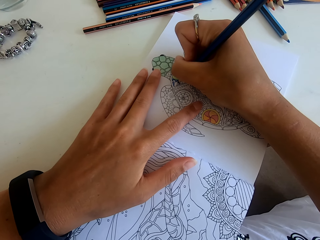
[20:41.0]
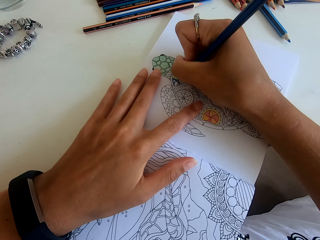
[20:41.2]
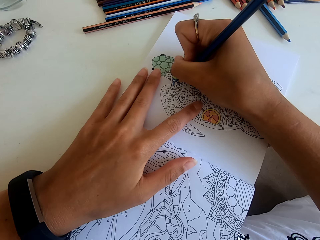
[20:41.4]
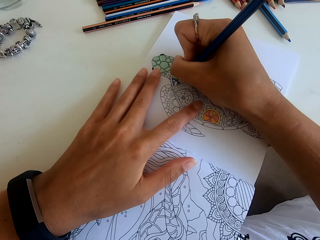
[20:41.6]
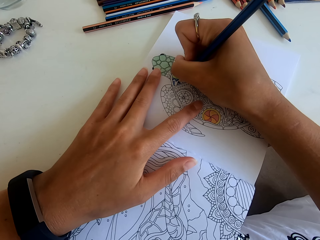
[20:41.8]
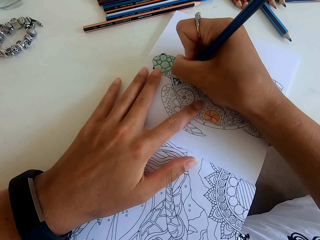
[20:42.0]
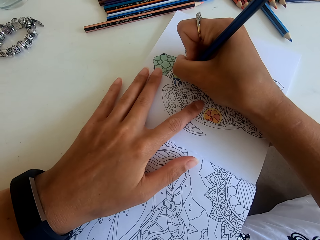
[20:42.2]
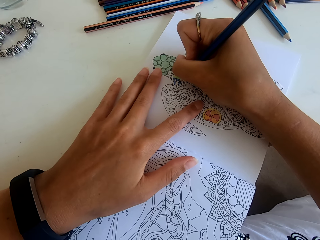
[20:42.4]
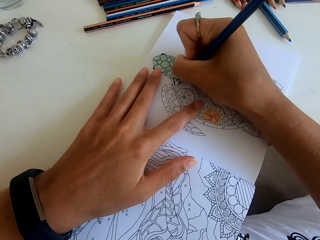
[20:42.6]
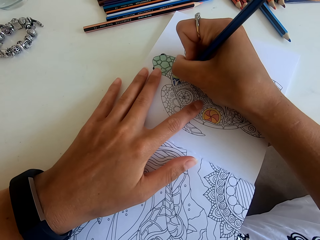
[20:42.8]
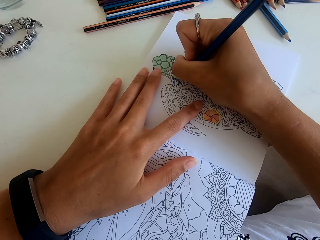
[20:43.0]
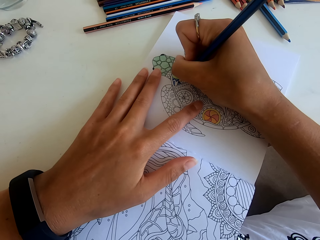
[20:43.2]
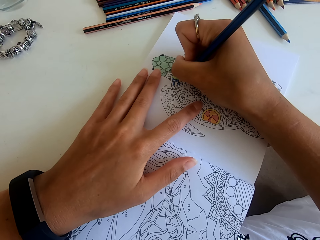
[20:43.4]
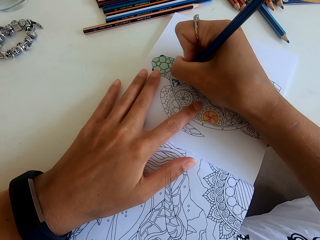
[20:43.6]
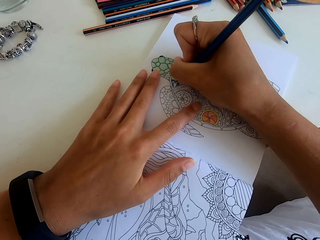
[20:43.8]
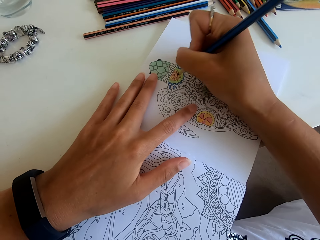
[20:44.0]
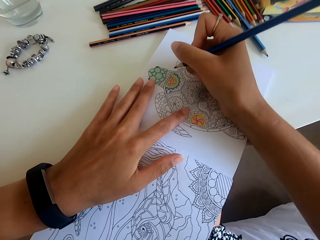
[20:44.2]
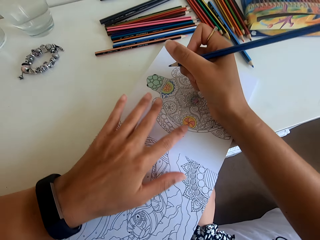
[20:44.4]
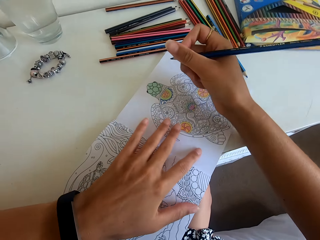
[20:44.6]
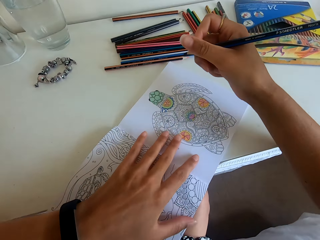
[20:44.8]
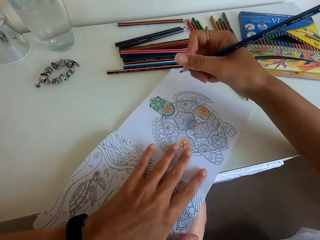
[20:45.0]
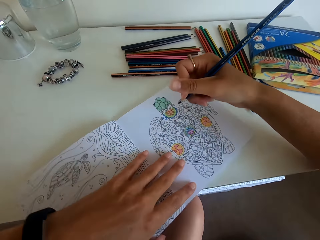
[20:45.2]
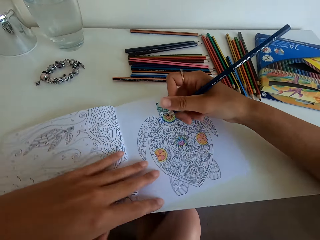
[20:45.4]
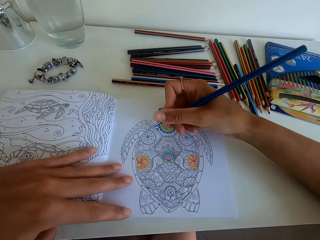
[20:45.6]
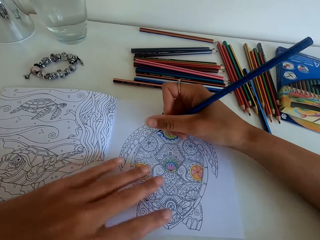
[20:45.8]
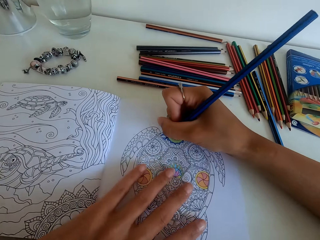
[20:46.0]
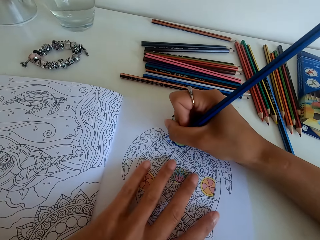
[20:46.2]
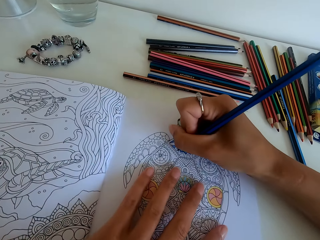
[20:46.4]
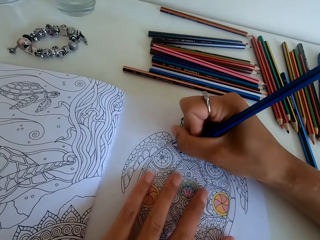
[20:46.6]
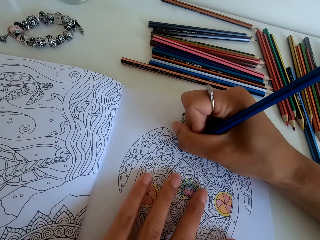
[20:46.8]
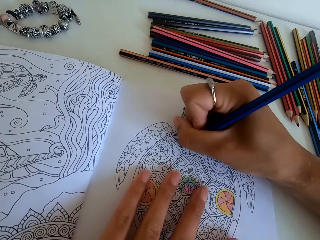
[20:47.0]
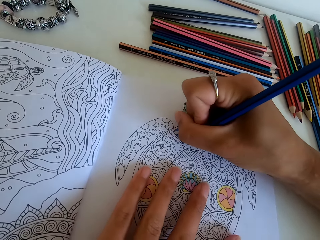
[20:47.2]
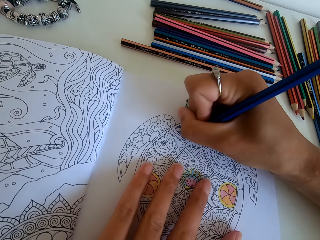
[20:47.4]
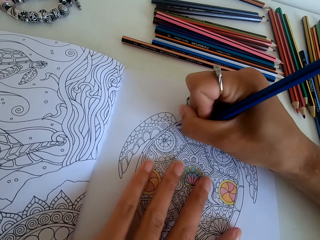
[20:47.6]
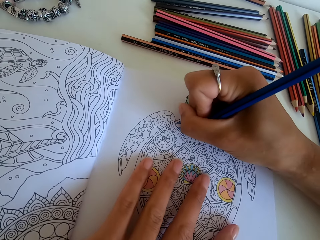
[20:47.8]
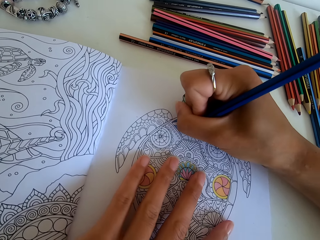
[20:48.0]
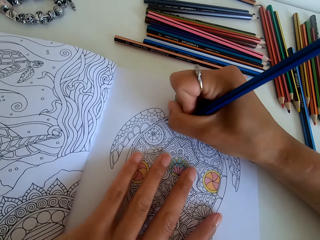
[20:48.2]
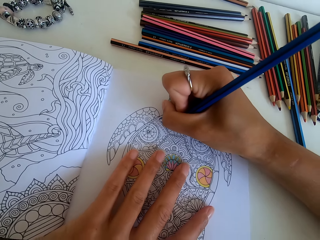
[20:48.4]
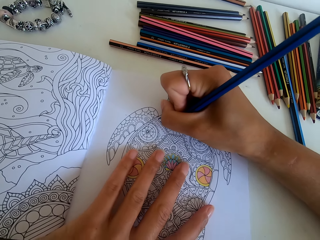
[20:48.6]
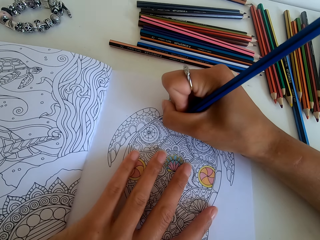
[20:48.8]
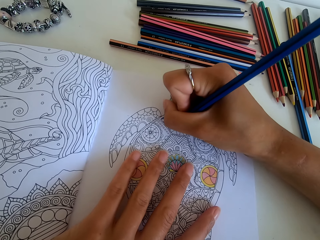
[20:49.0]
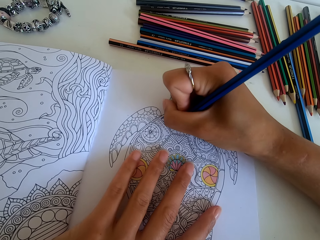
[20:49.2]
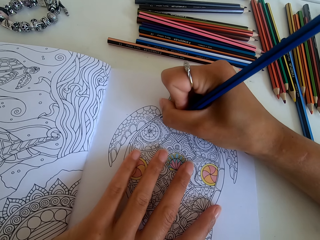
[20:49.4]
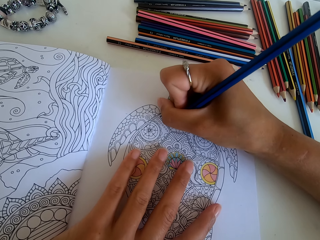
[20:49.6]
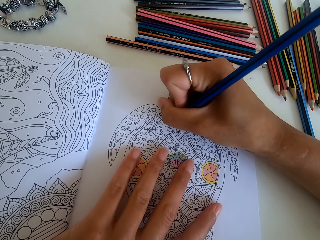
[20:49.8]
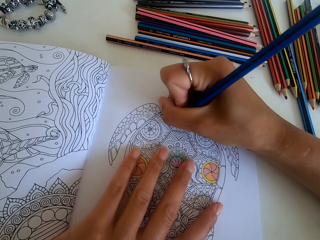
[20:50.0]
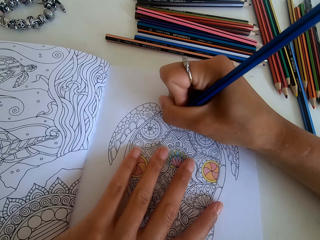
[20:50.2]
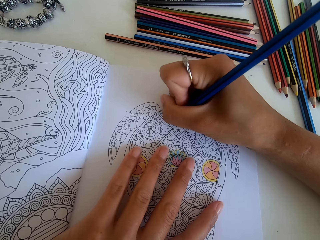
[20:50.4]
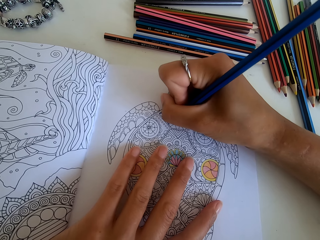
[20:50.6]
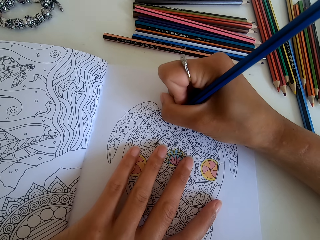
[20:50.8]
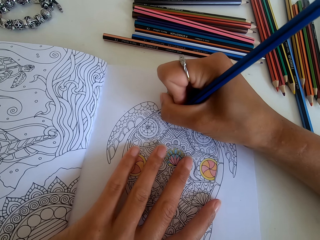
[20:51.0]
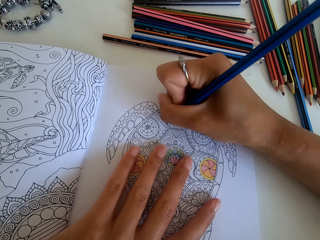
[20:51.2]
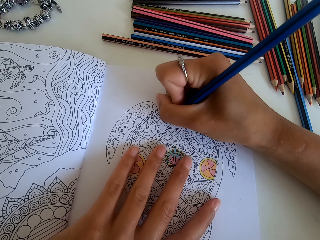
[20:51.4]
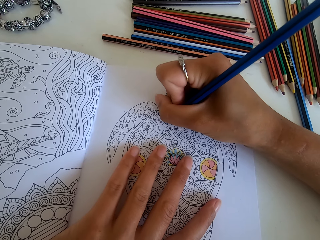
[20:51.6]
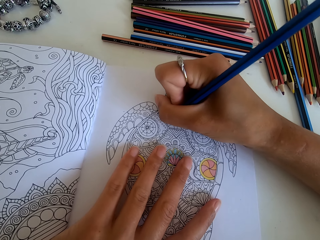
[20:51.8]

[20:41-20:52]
The camera wearer turns the drawing book. They color the picture.

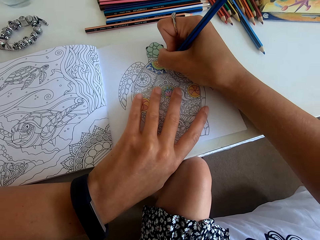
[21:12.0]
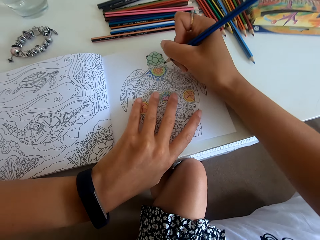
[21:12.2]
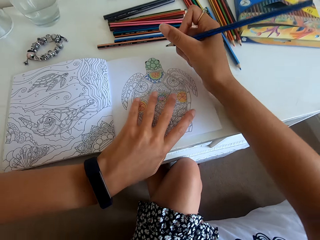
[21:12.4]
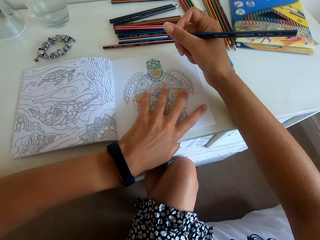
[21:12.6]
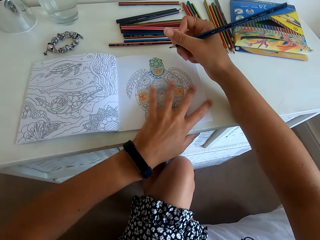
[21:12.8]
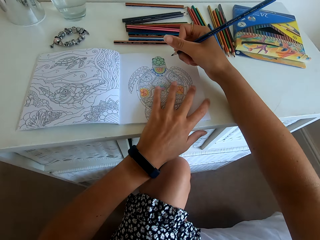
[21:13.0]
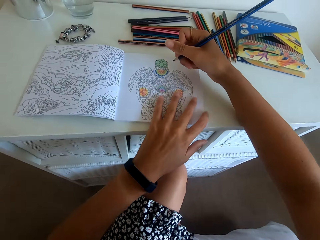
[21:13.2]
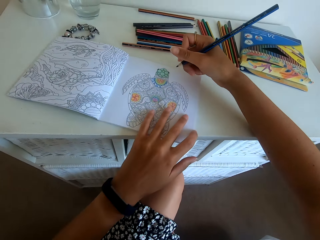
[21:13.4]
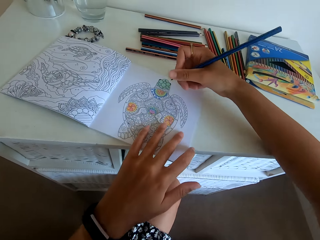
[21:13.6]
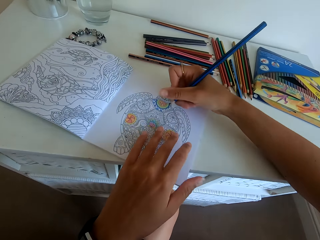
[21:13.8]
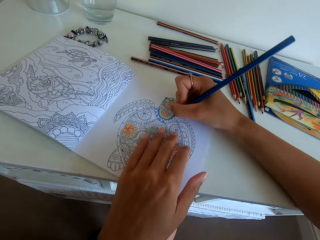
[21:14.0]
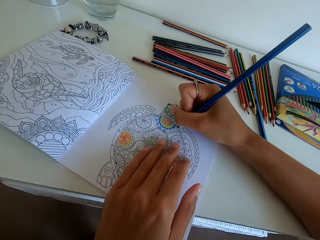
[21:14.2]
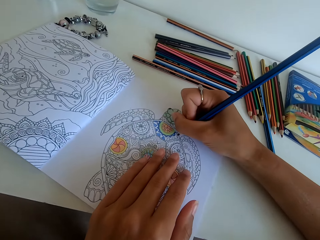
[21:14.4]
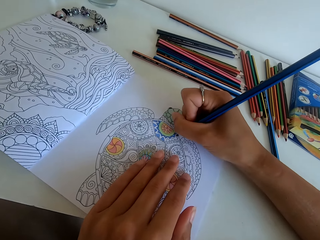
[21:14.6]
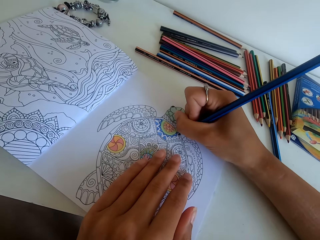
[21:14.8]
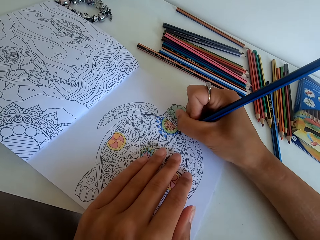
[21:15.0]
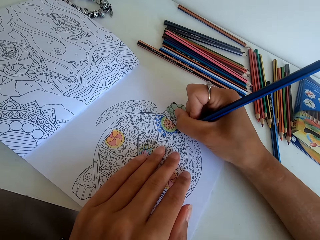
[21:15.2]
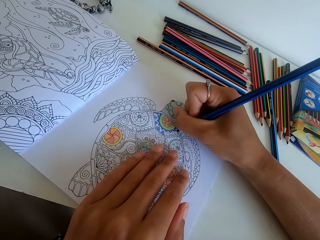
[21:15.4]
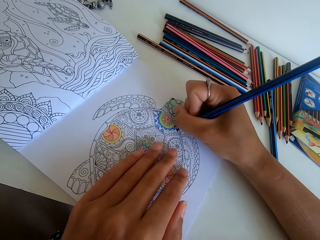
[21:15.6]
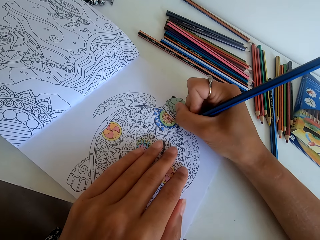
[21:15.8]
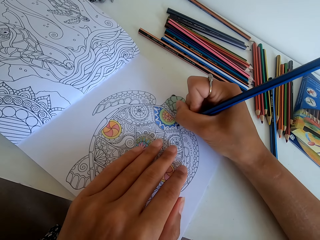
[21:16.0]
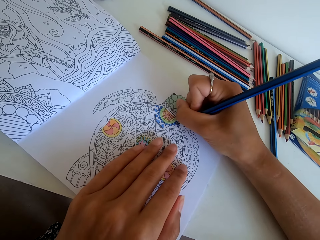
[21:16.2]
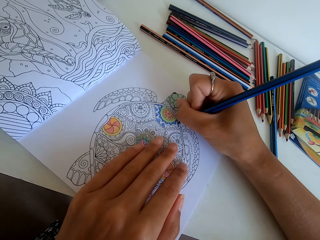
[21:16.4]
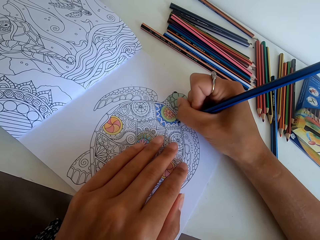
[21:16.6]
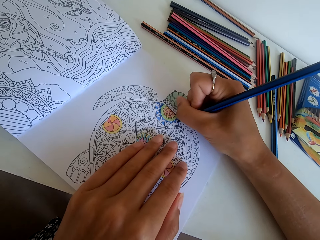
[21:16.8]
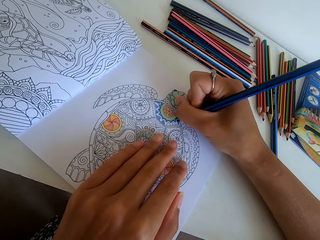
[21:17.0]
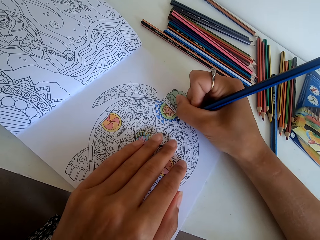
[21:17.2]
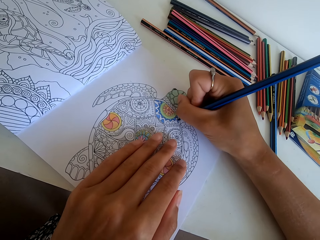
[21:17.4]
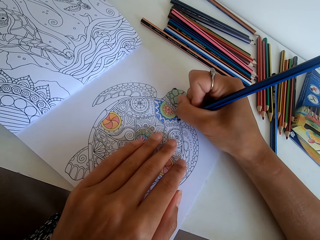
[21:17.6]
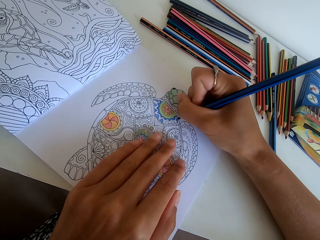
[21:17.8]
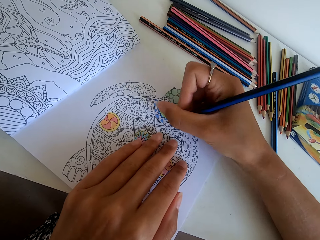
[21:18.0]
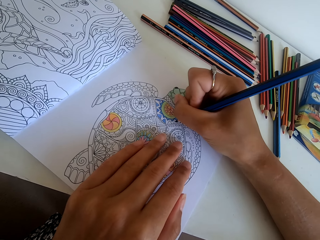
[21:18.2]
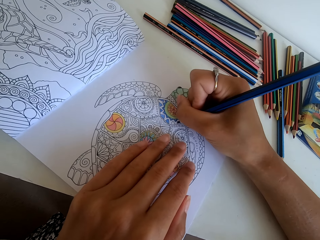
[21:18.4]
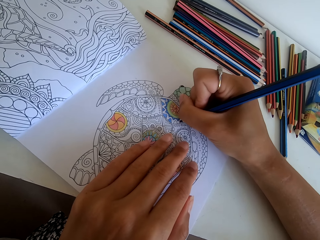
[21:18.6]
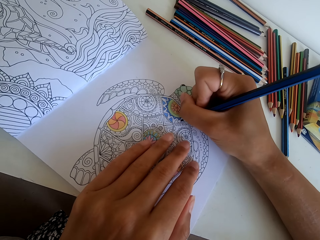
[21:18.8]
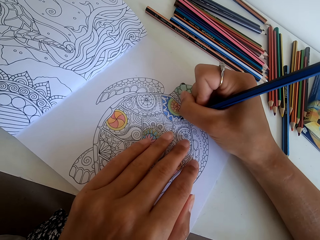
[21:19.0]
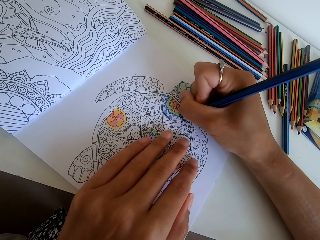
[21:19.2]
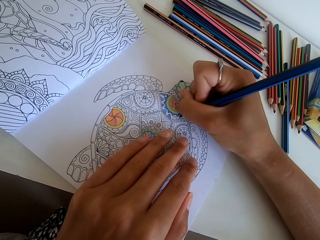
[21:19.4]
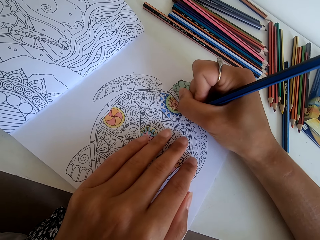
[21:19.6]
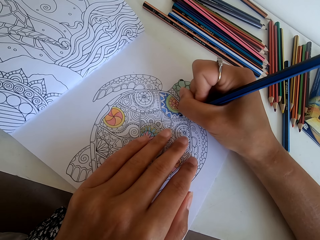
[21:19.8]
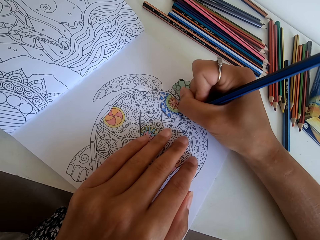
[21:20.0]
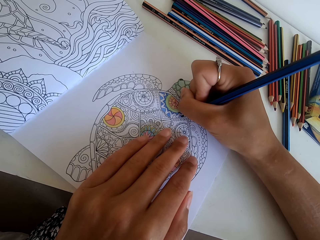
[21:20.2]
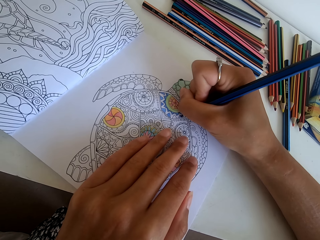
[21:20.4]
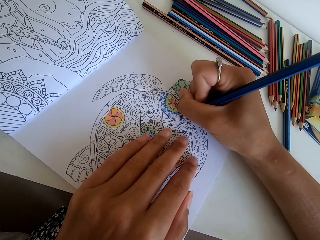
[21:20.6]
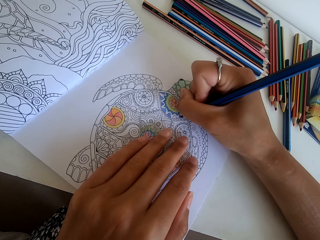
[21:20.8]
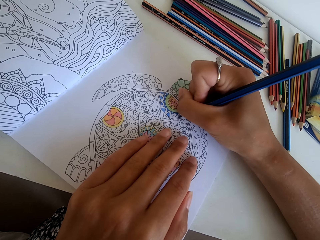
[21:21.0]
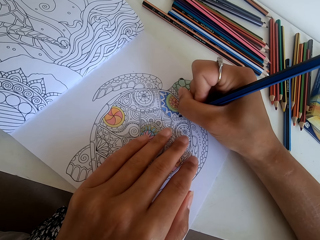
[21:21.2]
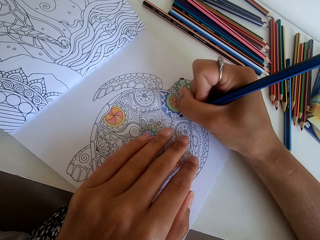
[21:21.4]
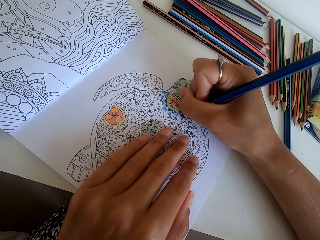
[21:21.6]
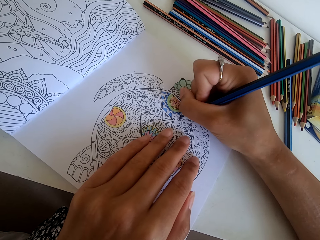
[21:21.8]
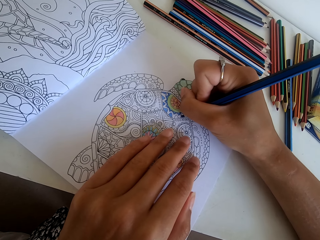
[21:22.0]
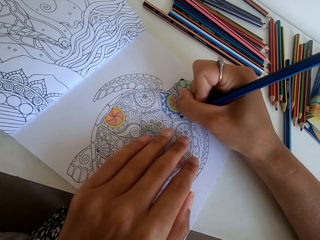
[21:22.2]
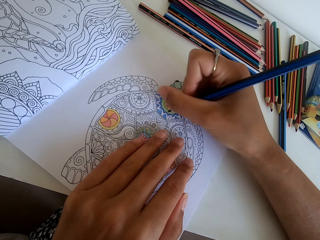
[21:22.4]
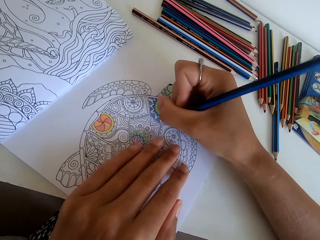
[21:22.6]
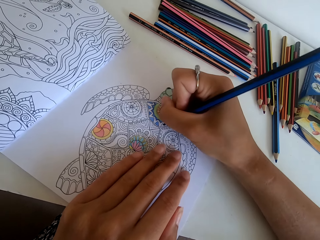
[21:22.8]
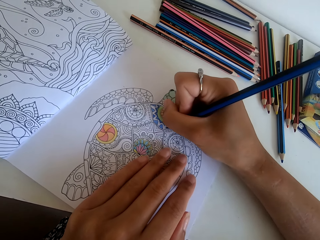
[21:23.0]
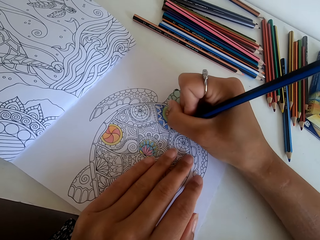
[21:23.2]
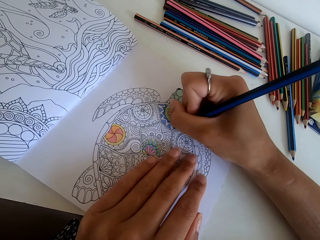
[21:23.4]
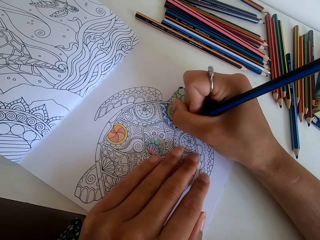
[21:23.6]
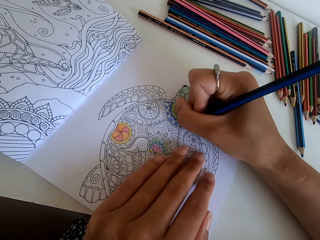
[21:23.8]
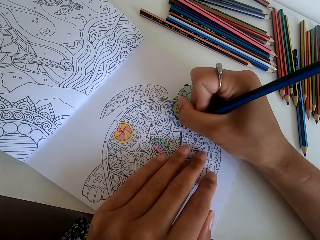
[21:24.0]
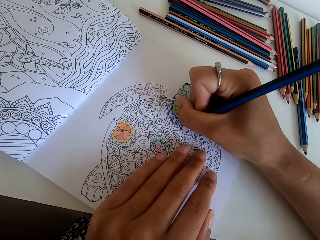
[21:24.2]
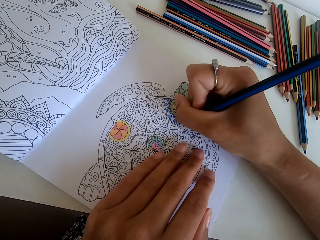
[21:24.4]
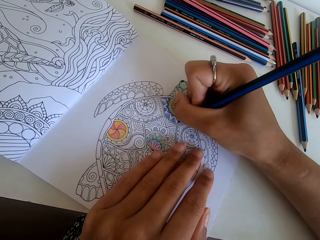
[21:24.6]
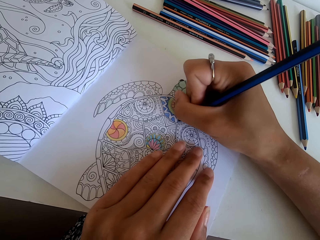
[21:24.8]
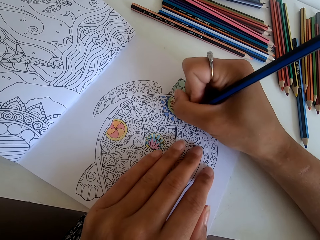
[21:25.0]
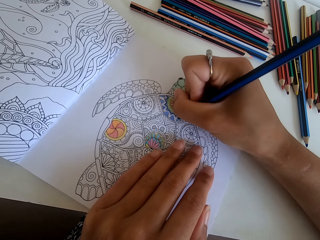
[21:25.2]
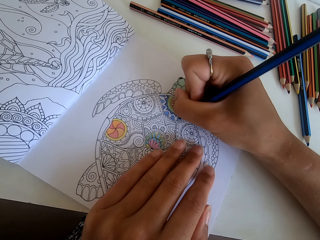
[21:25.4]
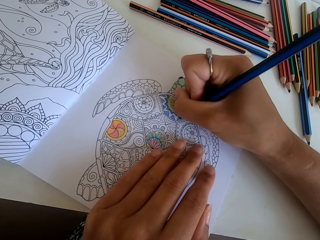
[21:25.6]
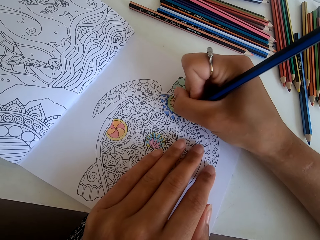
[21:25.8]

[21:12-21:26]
The camera wearer turns the drawing book. They color the picture.
